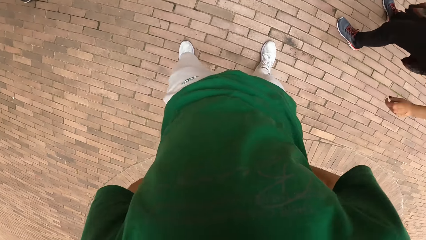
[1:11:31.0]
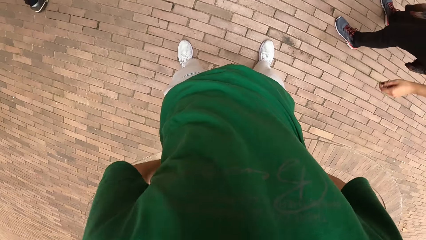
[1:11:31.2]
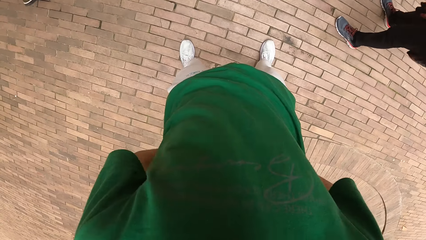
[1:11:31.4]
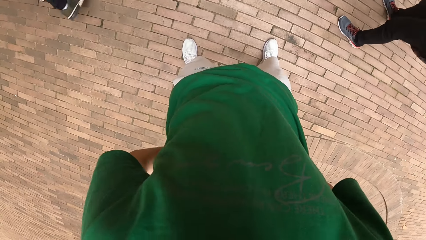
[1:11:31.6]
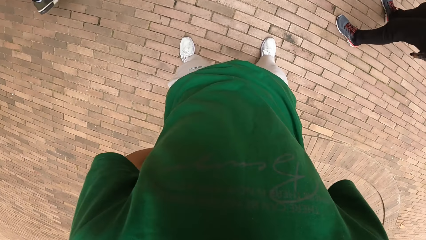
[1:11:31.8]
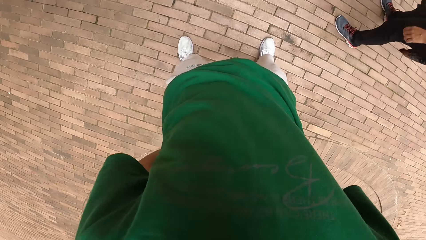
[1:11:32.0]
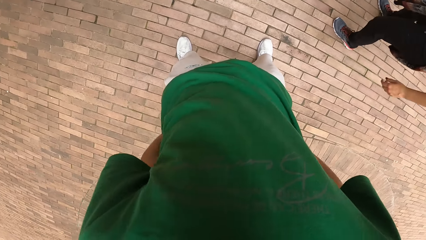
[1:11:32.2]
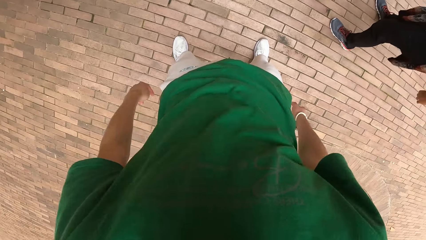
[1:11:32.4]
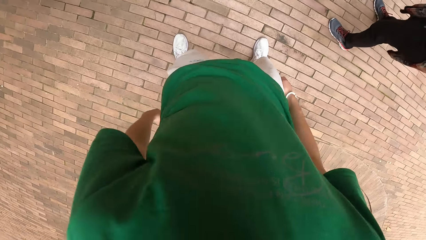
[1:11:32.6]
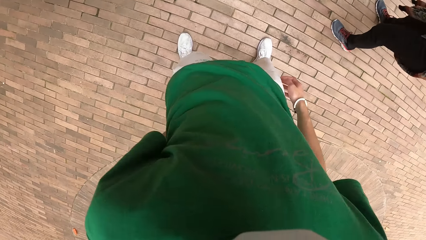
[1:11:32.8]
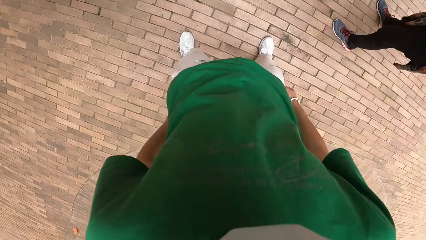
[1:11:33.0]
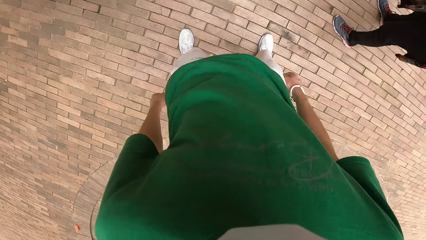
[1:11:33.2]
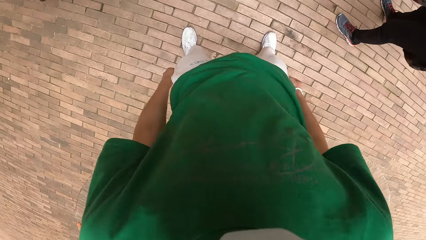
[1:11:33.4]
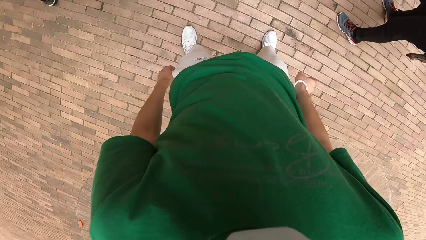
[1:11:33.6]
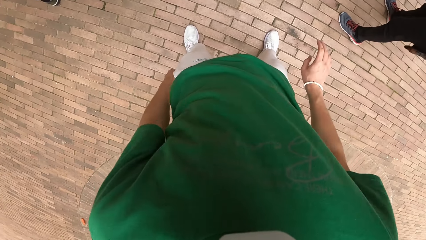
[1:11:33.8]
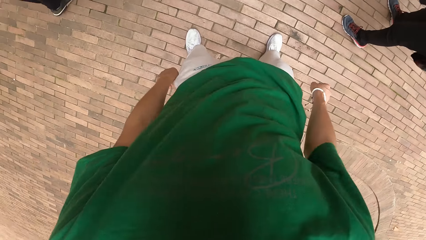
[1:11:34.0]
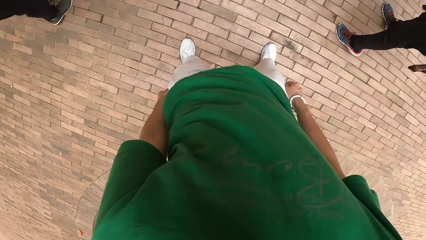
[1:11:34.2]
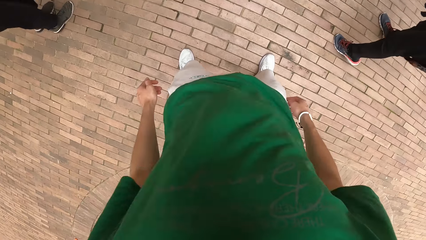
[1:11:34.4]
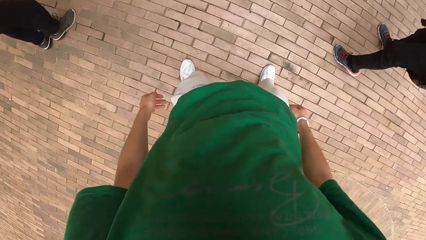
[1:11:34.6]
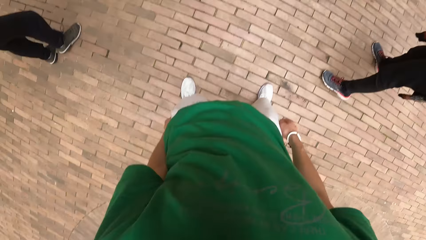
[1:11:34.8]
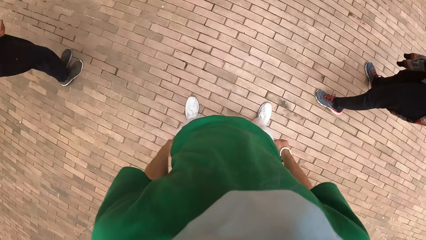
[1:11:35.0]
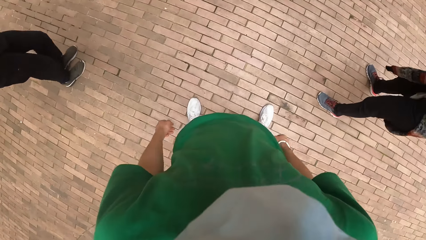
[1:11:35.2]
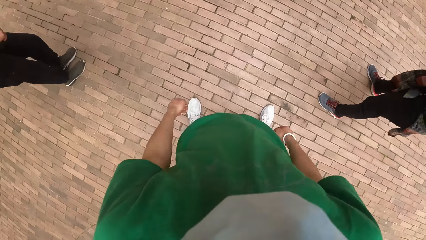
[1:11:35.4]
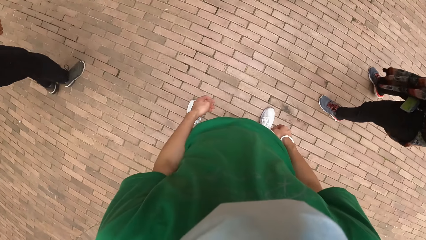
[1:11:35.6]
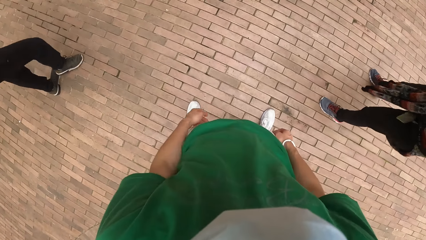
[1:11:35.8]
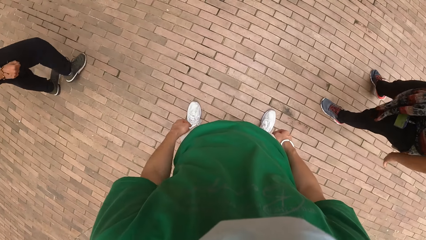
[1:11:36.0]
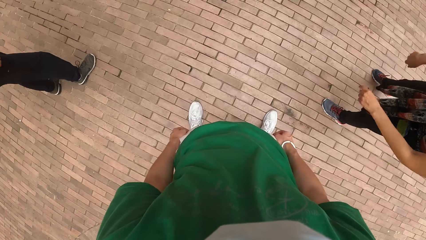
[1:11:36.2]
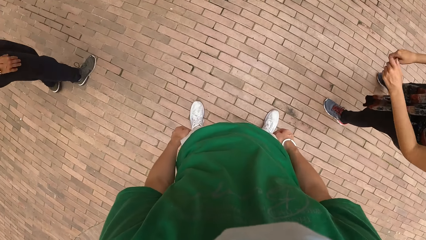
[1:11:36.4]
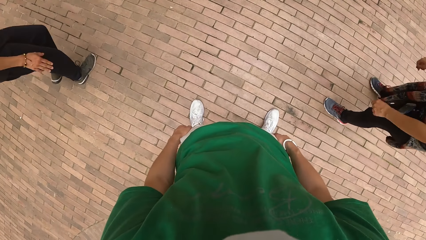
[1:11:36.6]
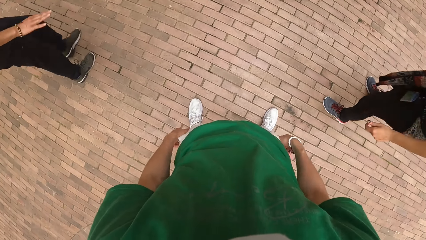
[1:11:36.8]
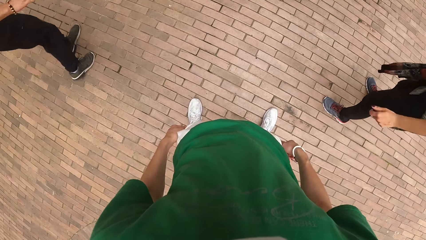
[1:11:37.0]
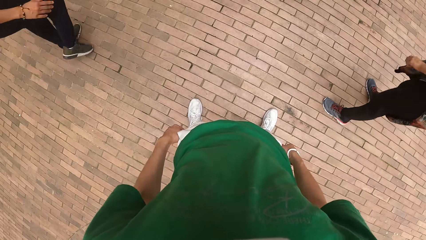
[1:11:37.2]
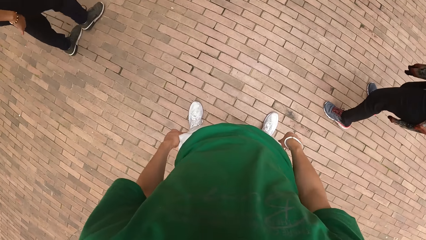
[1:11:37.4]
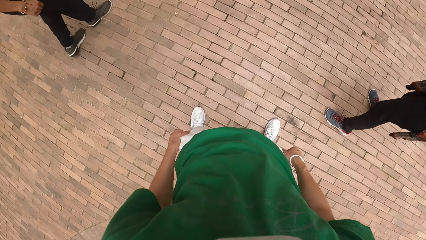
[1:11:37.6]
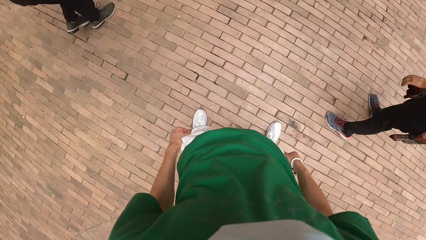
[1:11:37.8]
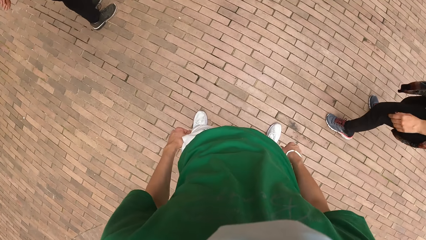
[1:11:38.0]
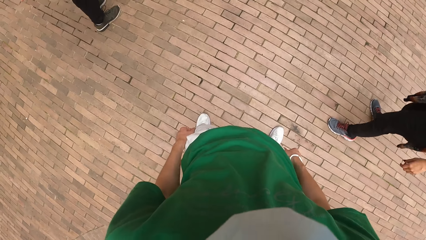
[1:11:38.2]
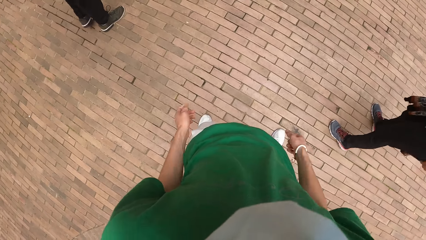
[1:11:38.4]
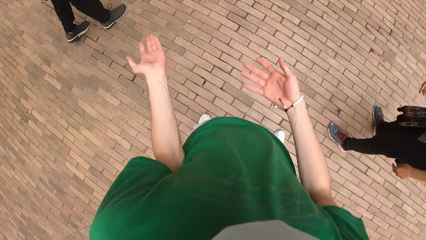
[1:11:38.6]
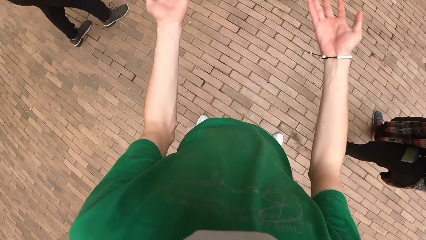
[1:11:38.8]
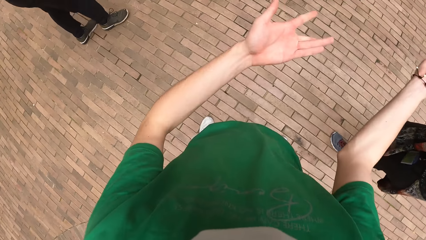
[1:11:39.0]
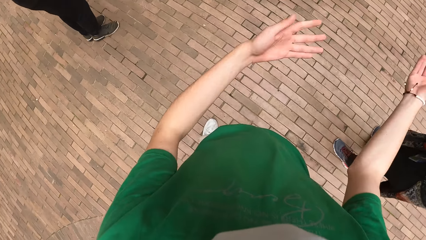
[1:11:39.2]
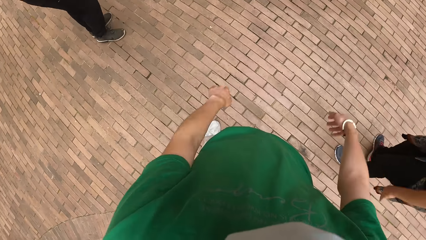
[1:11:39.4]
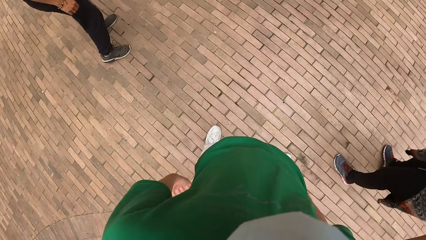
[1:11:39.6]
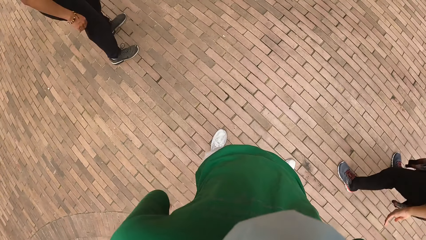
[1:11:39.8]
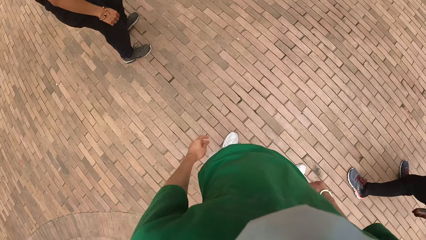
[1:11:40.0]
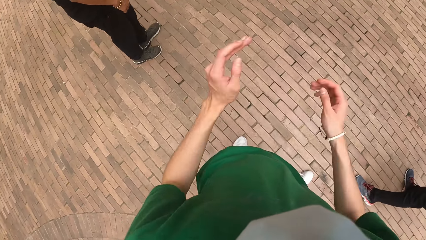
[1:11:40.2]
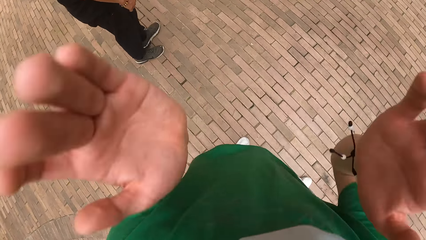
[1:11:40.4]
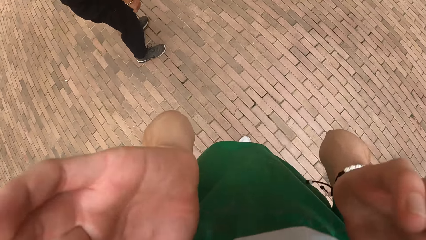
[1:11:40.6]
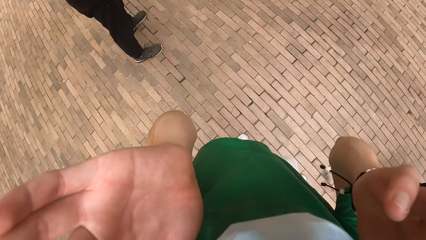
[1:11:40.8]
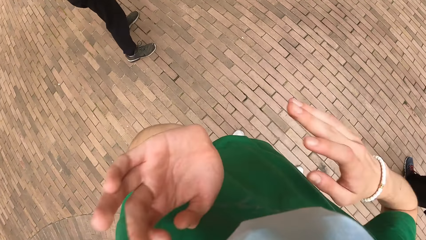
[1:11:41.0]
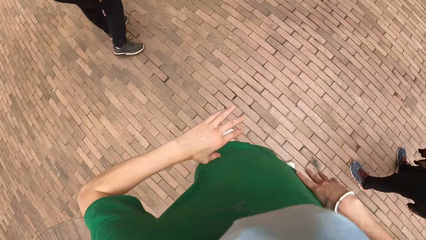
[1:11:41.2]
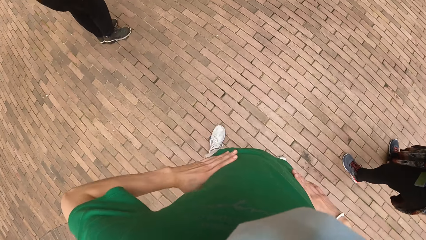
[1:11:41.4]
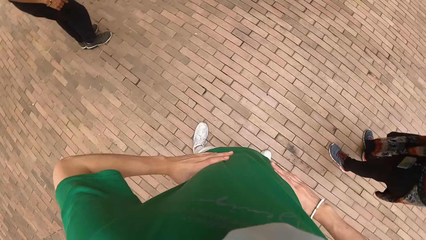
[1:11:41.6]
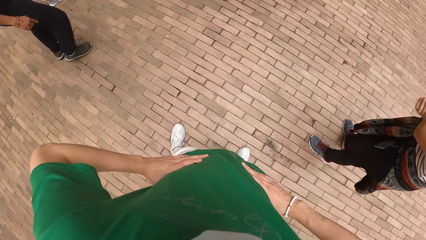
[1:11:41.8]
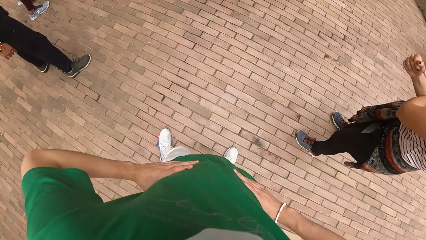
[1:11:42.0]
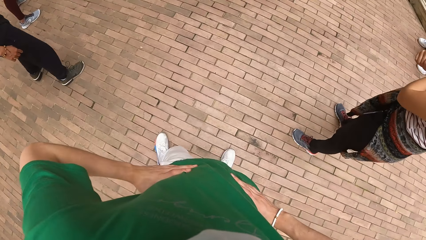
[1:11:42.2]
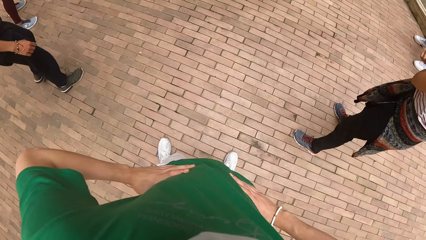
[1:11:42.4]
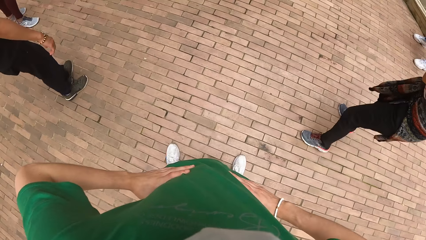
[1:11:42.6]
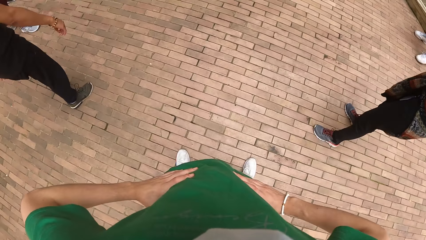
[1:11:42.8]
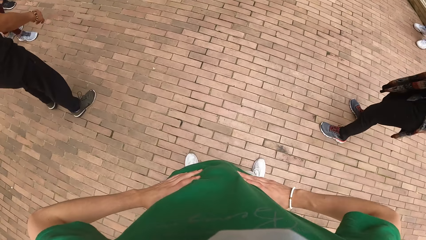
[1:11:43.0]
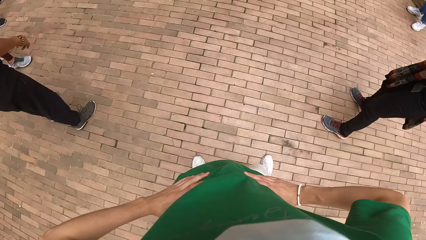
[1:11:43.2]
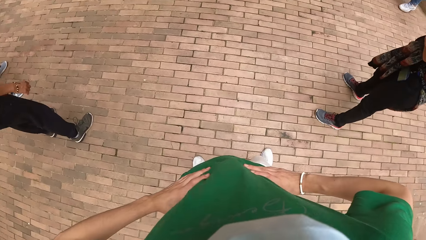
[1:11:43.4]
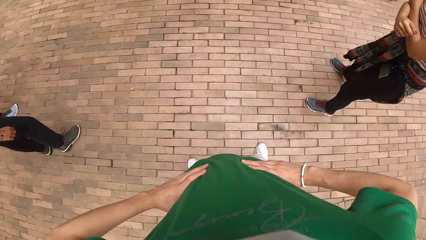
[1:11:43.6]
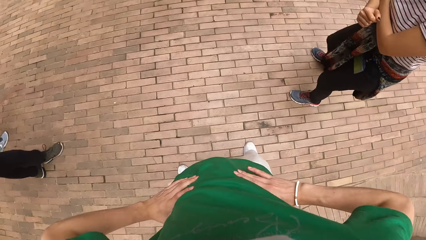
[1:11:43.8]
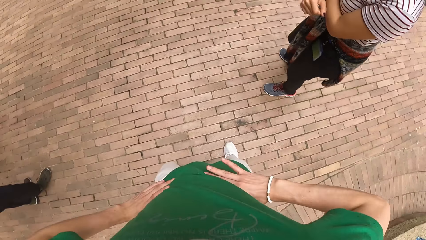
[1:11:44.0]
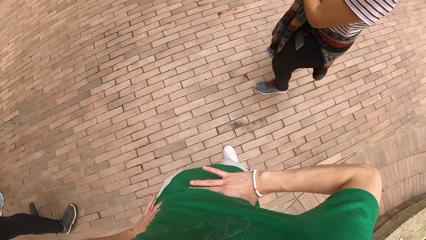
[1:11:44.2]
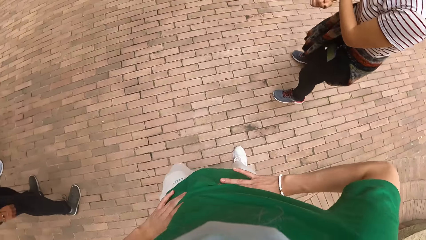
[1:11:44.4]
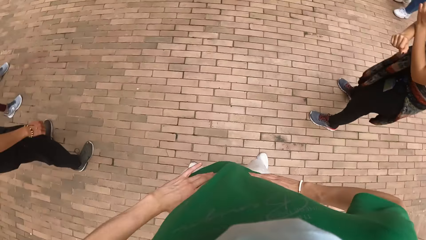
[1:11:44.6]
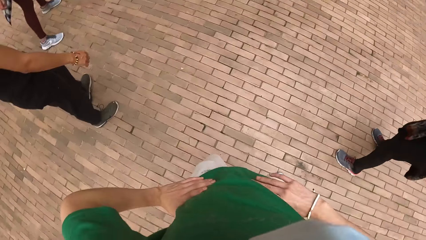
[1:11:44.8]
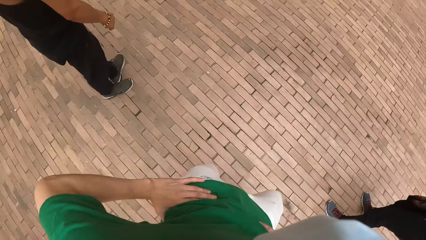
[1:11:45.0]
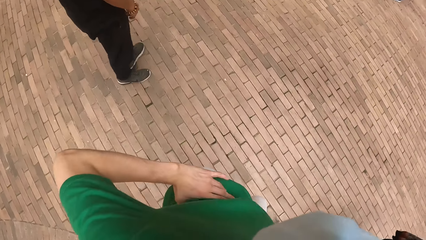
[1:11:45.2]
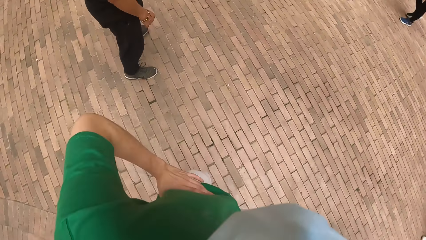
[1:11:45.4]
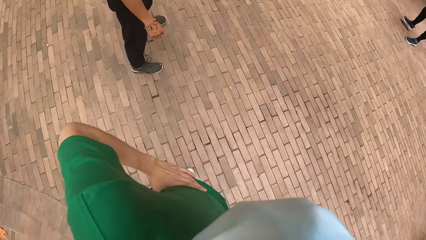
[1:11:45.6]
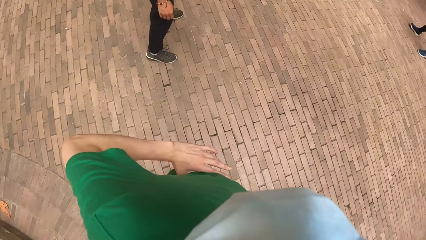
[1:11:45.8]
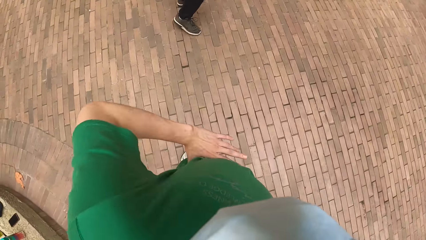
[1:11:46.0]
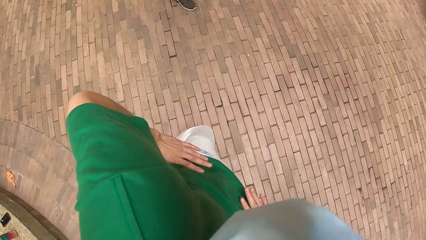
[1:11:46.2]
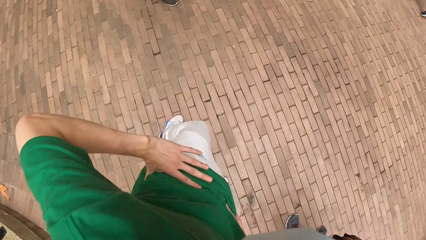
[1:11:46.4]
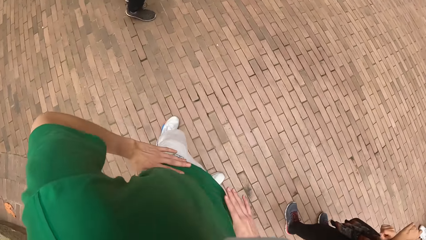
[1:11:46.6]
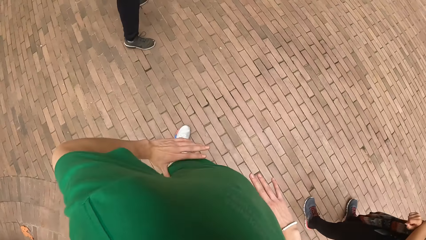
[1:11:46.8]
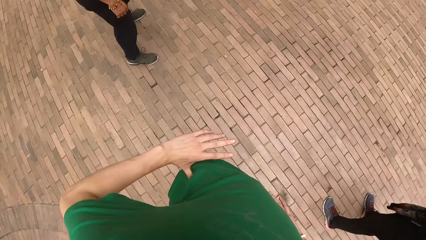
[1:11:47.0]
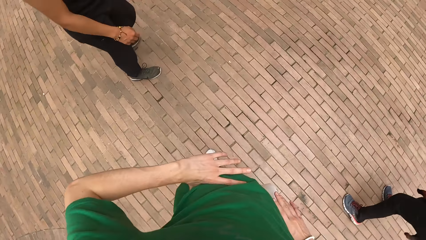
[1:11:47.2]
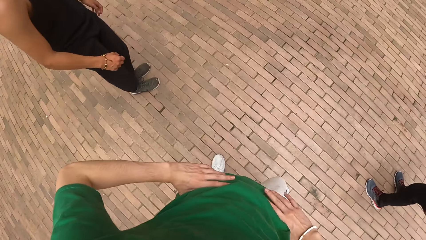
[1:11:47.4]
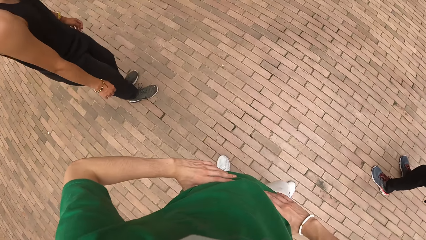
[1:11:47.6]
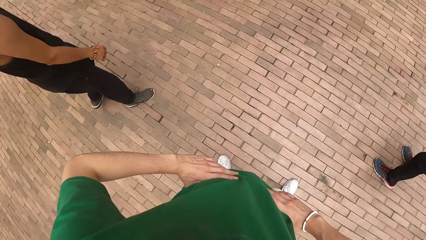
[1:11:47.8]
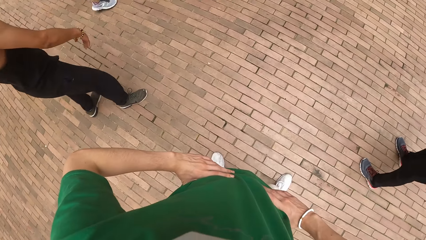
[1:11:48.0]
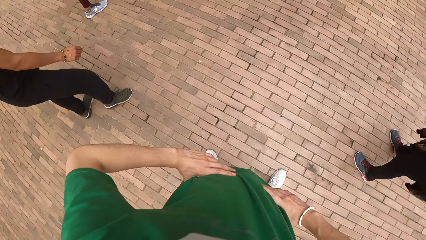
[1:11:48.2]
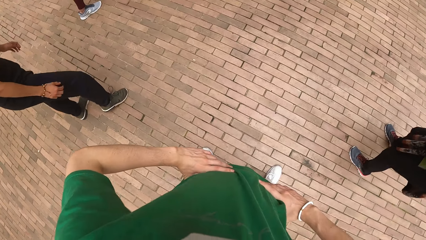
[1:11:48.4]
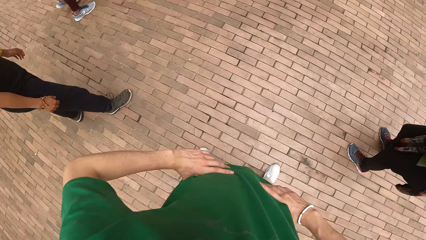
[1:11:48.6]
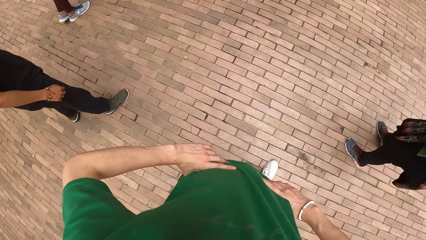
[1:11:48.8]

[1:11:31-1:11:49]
The camera wearer adjusts his trousers with both hands. He converses with the group of people. He adjusts his face mask with both hands. He places both hands on his waist. He dances.
